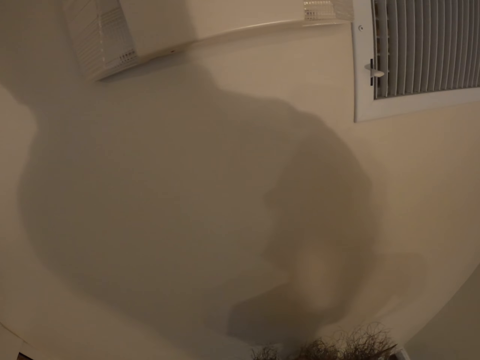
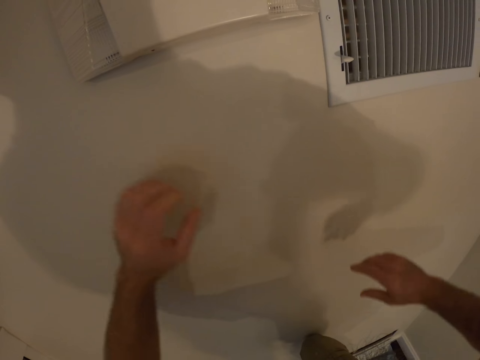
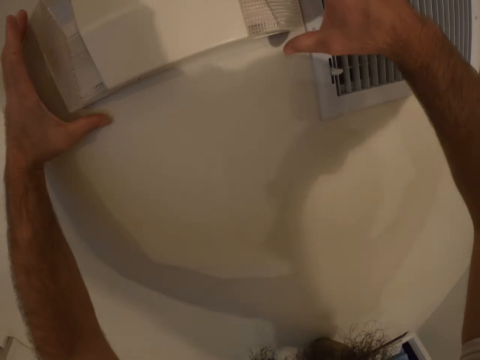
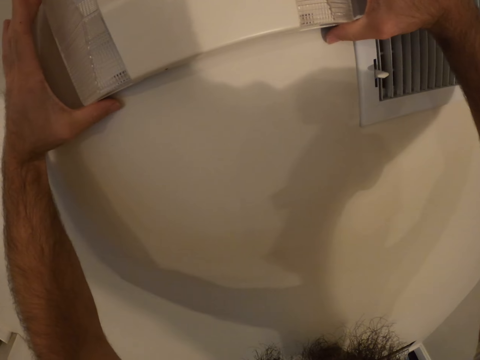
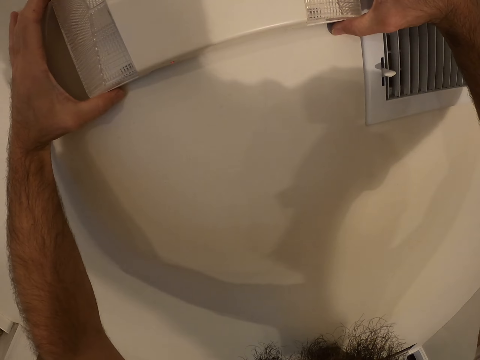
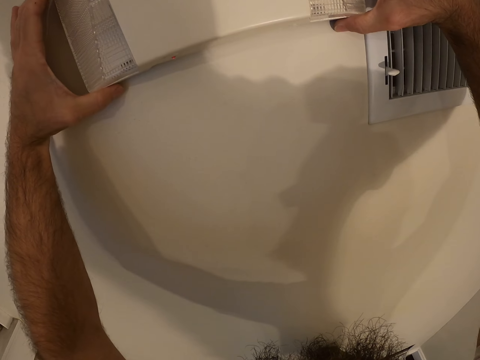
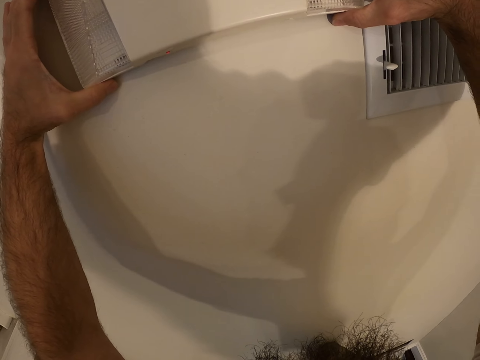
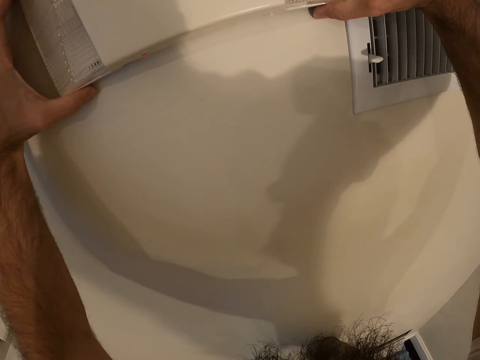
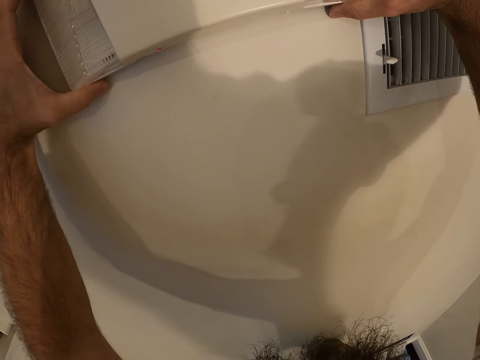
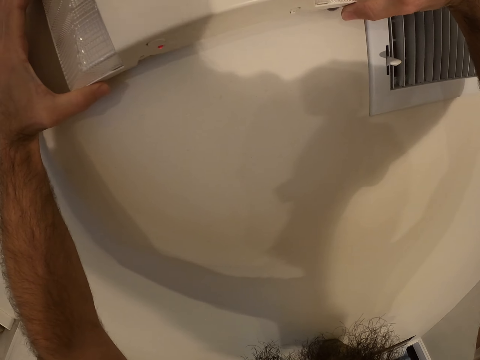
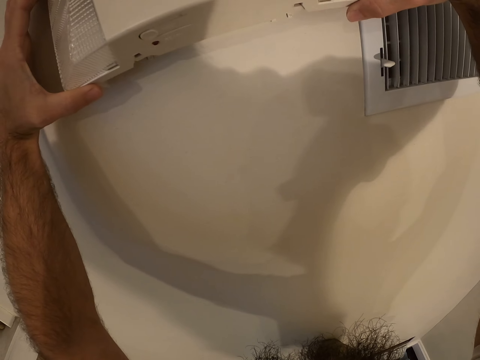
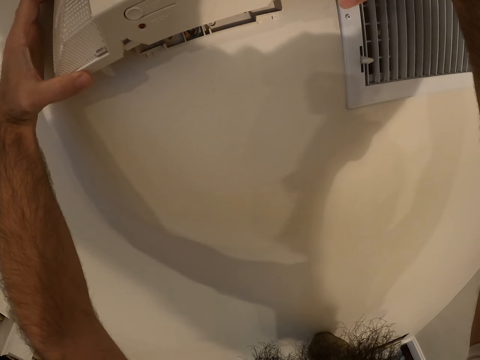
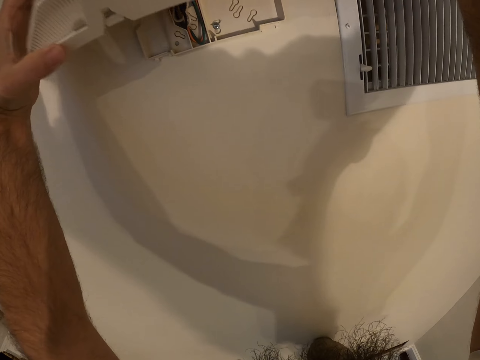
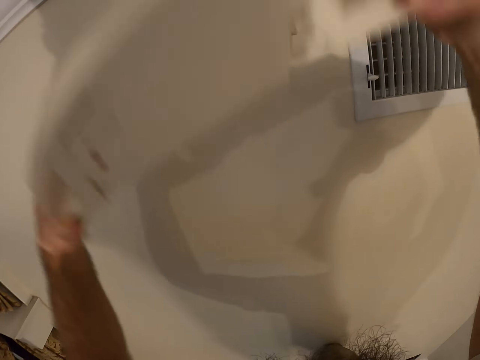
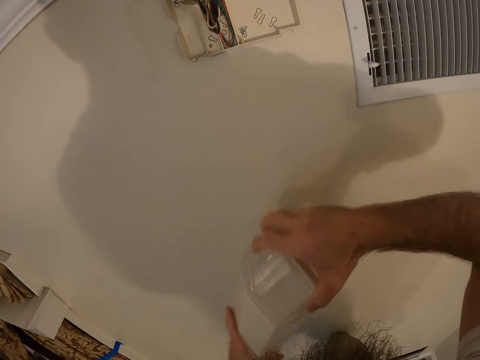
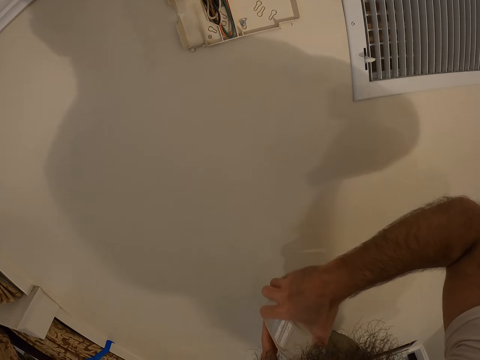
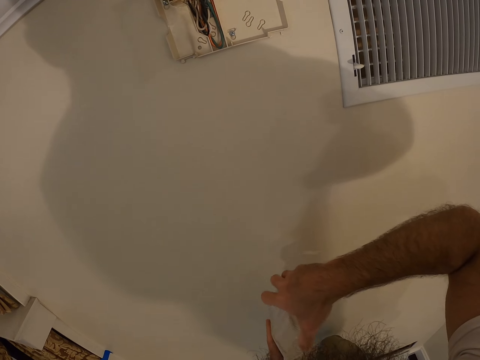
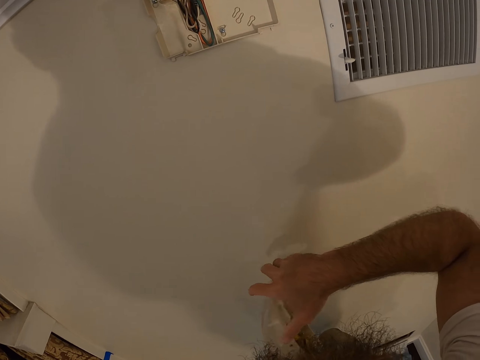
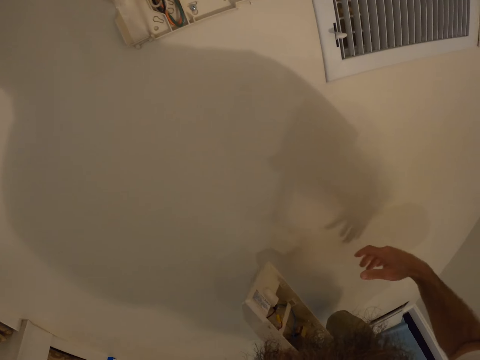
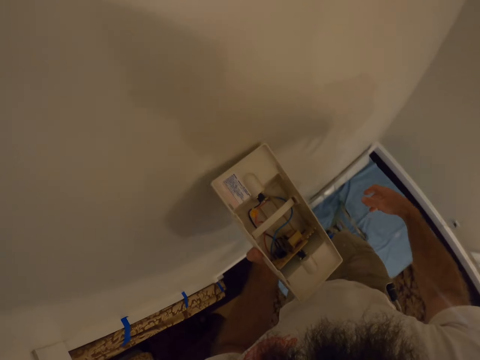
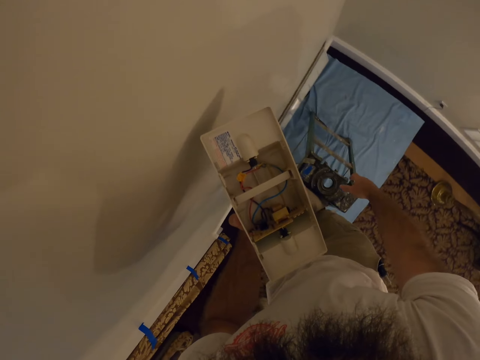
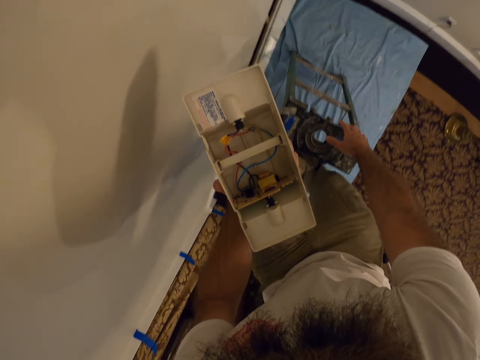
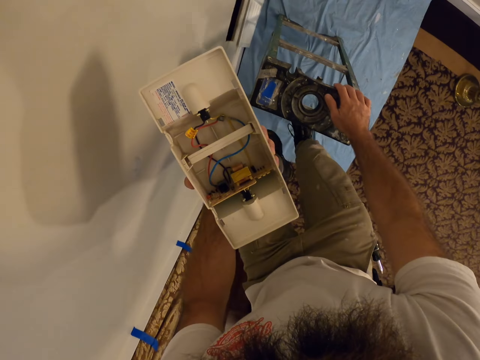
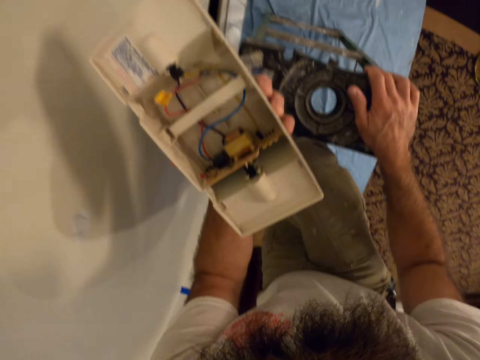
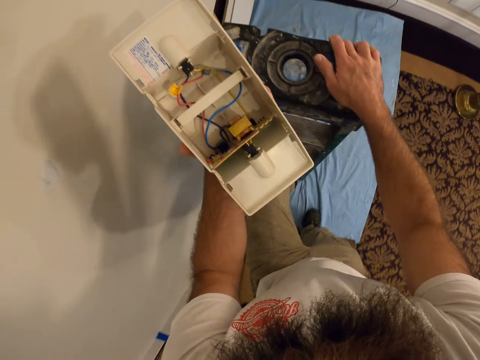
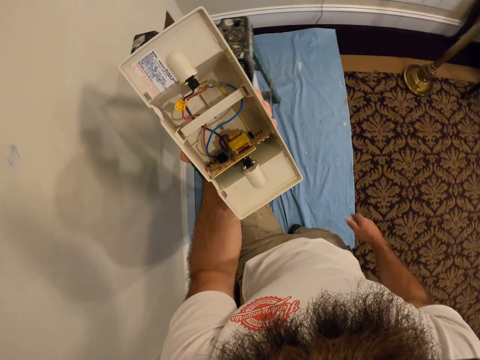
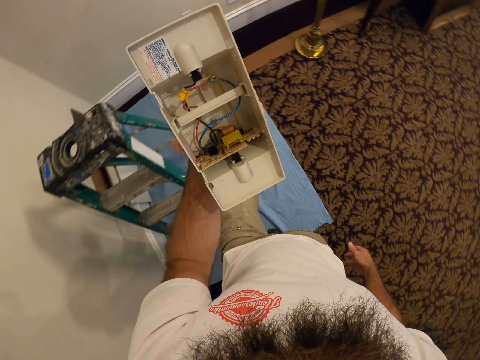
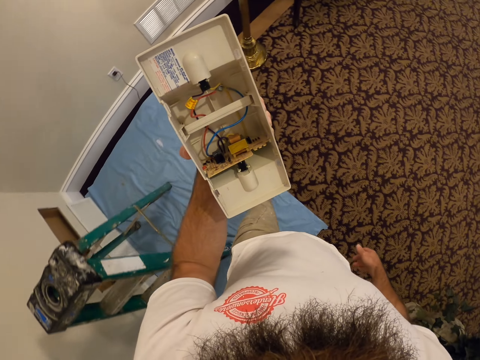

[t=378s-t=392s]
The camera wearer removes a light box or electrical box from a wall with both hands. He holds the light box with his left hand. He climbs down the ladder with his right hand and both legs.

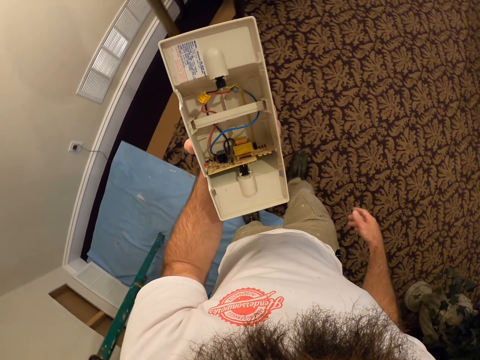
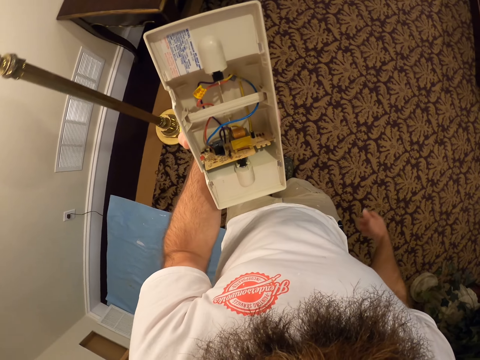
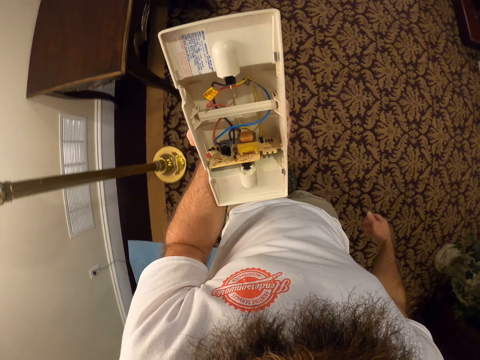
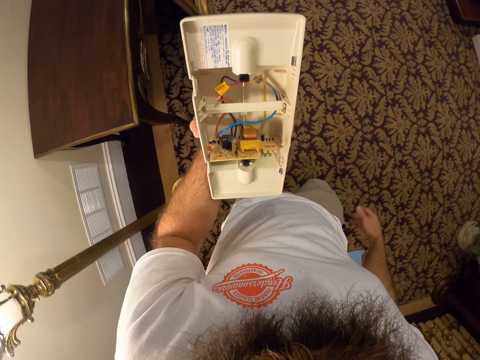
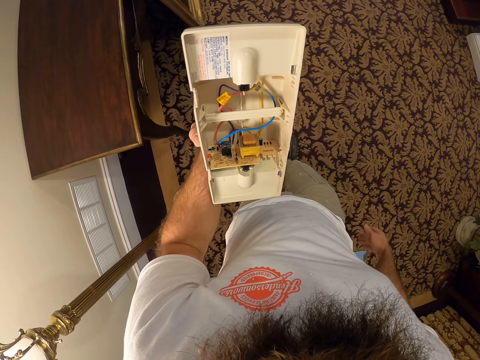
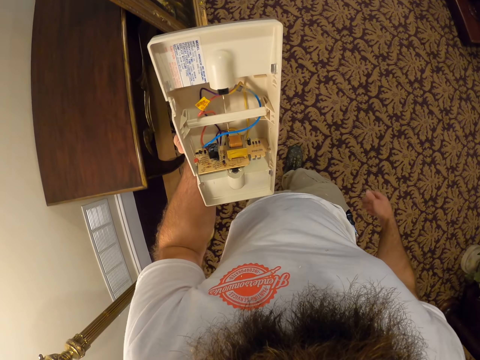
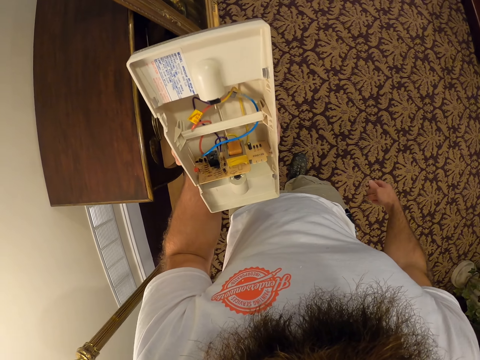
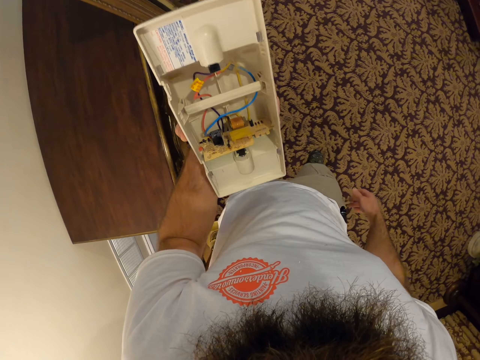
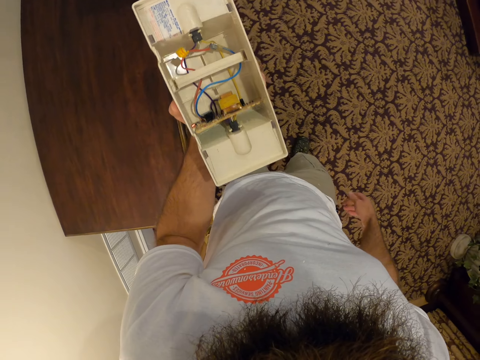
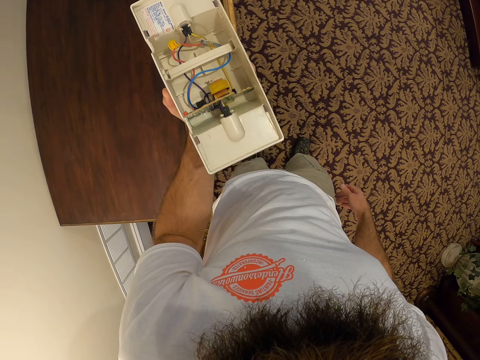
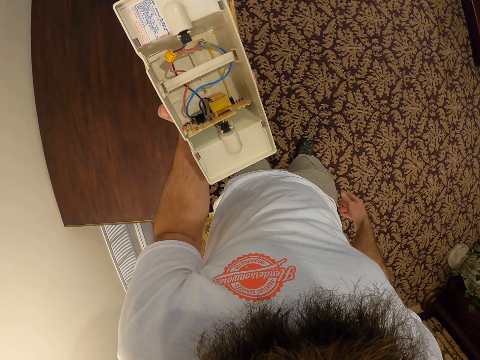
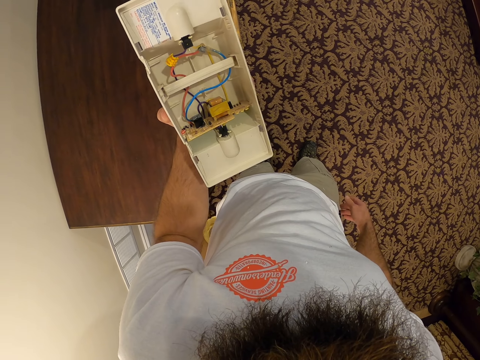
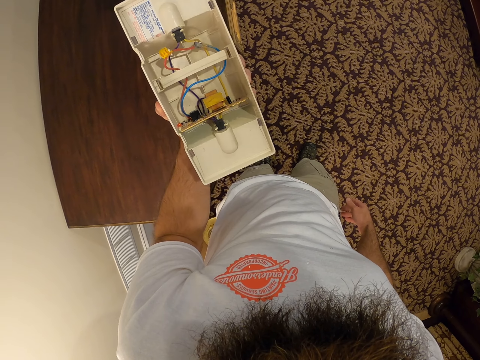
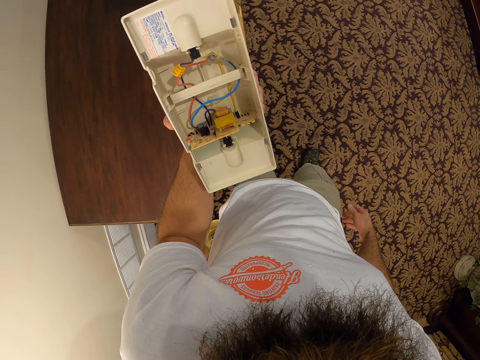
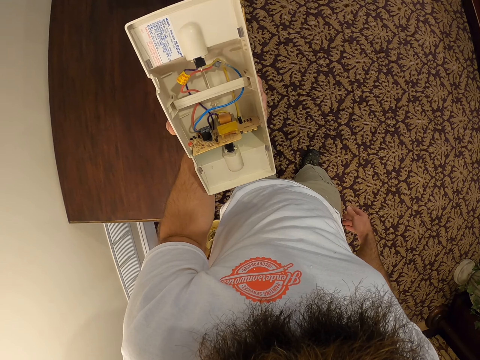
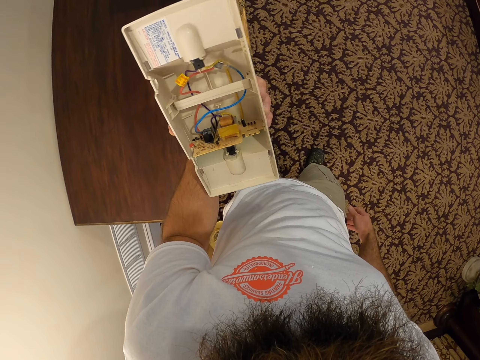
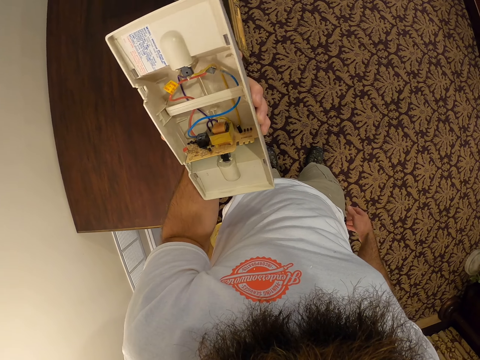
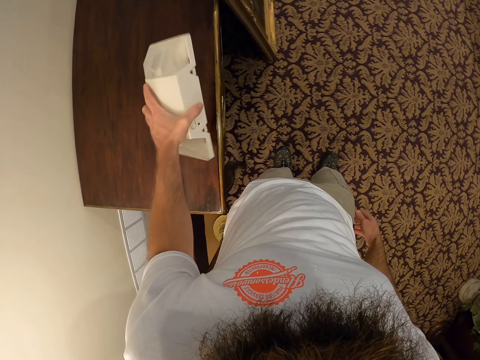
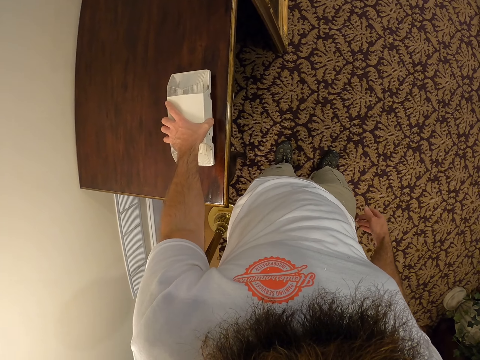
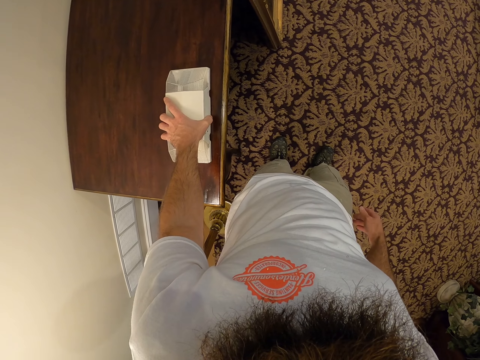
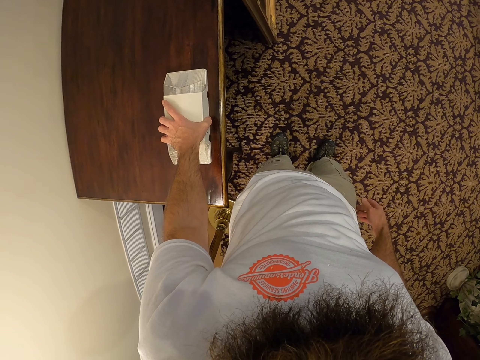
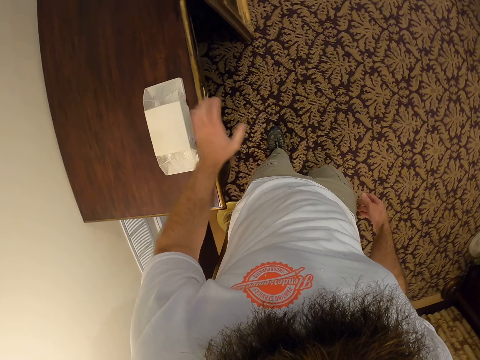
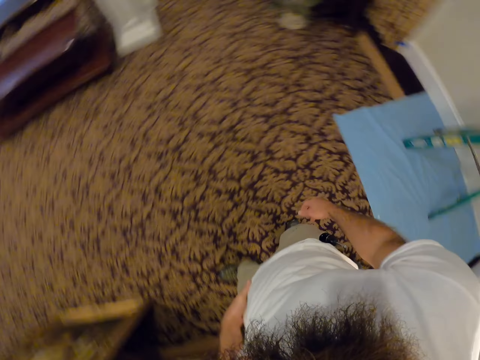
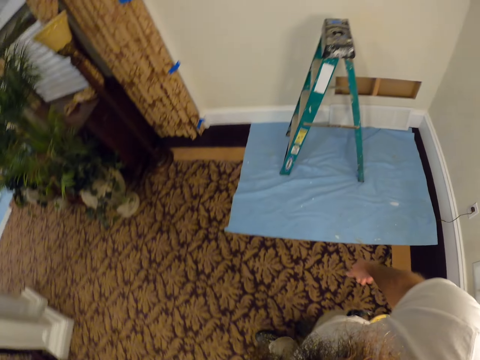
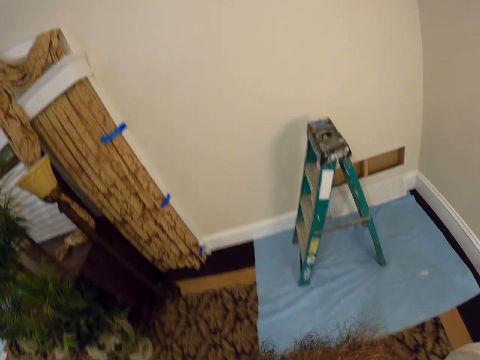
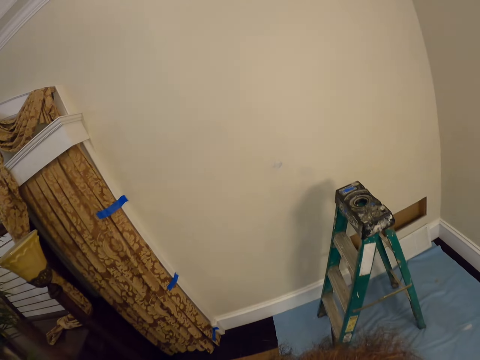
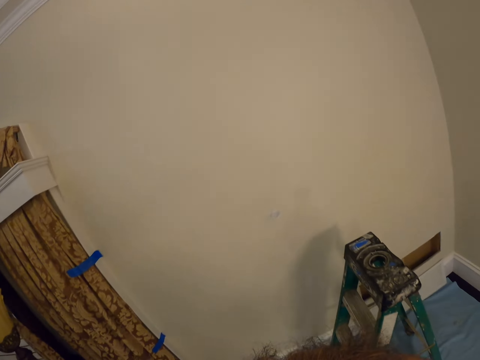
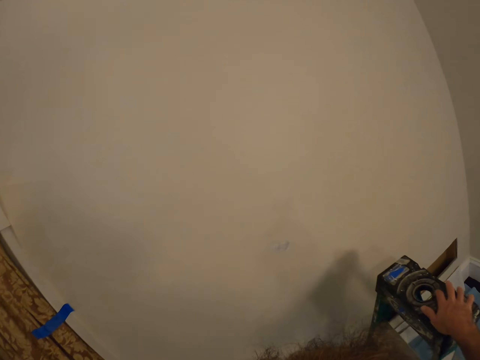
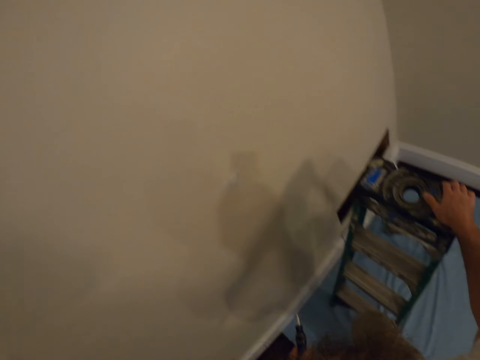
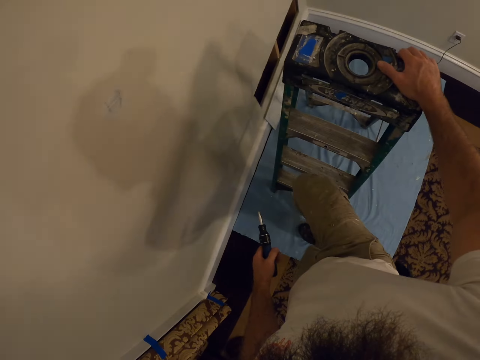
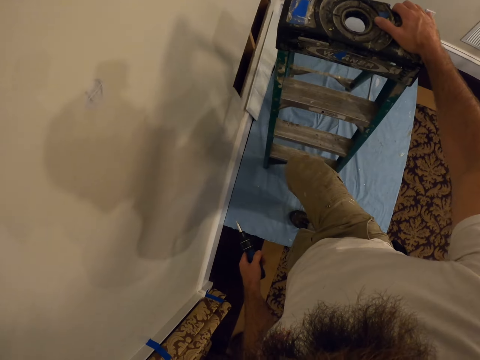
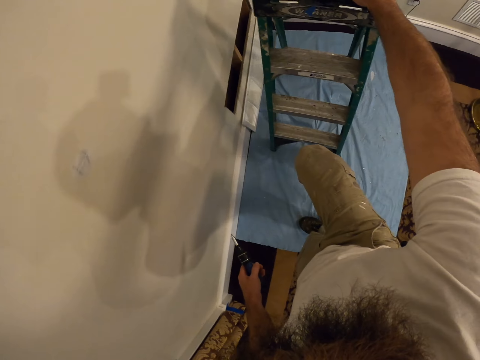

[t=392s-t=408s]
The camera wearer holds the electrical box. He places the light box on a table with his left hand. He walks in a room, moves the aluminum ladder and climbs the ladder with both hands and both legs.
